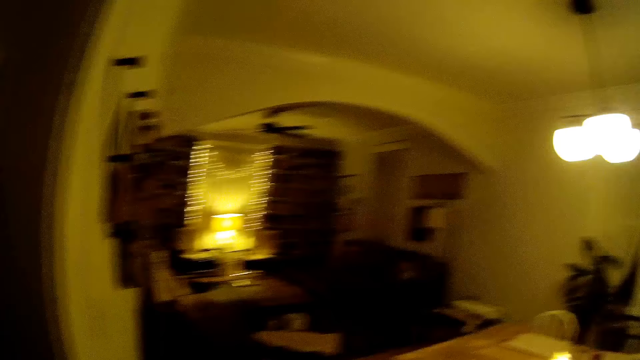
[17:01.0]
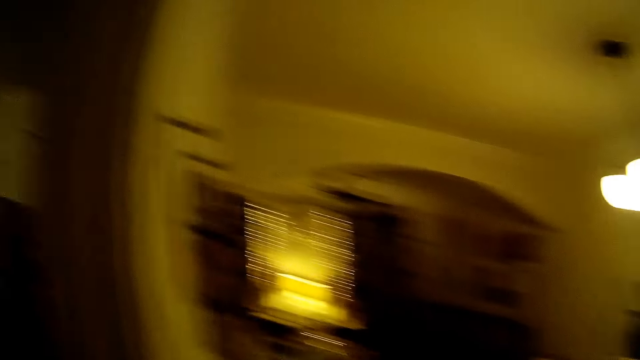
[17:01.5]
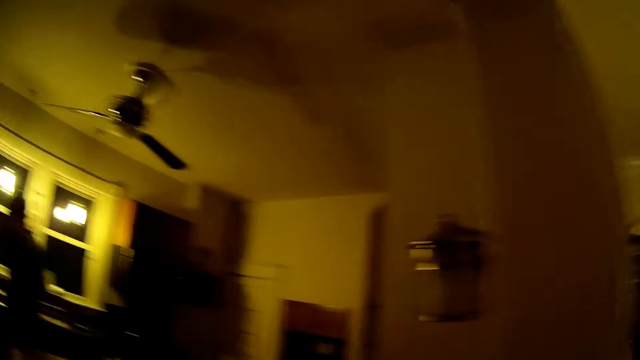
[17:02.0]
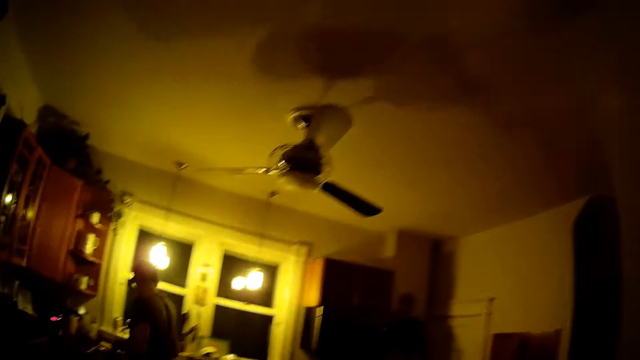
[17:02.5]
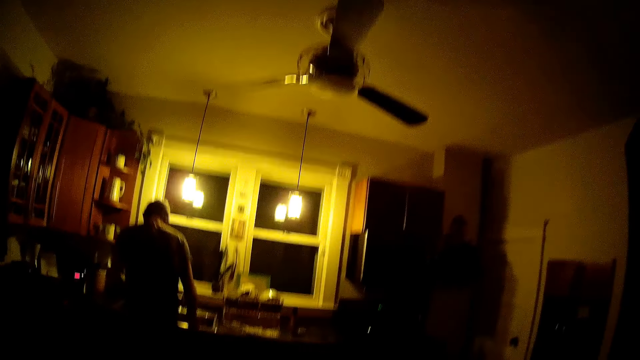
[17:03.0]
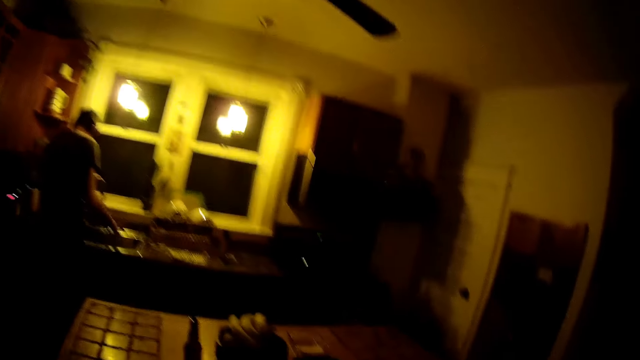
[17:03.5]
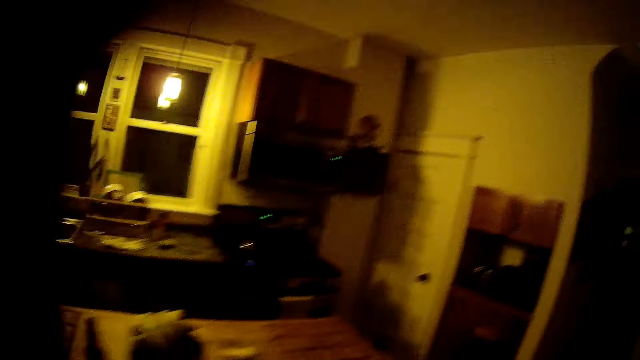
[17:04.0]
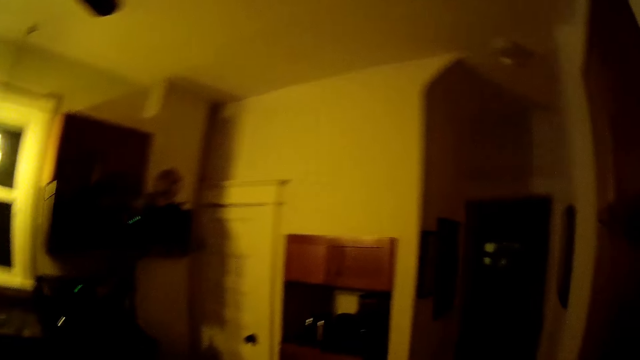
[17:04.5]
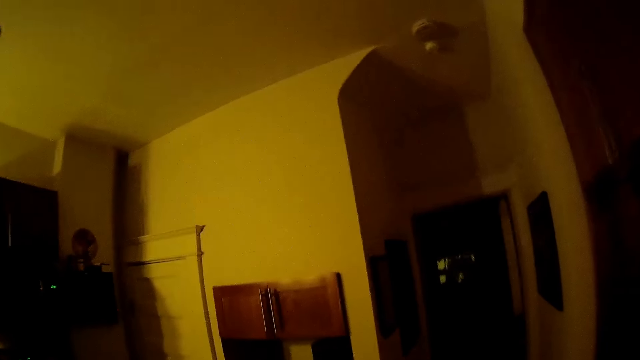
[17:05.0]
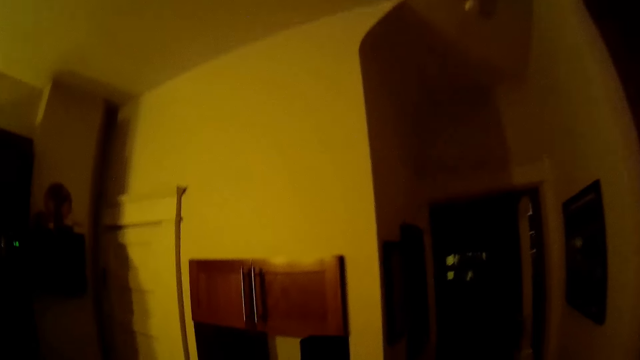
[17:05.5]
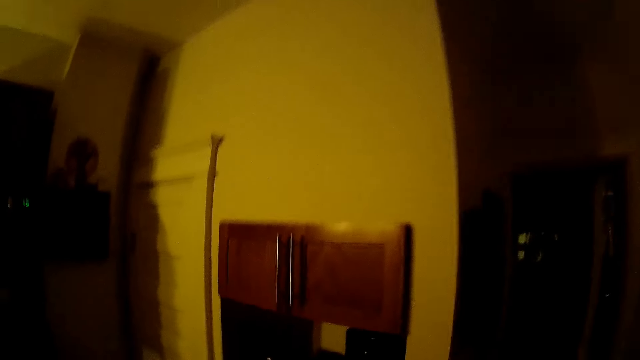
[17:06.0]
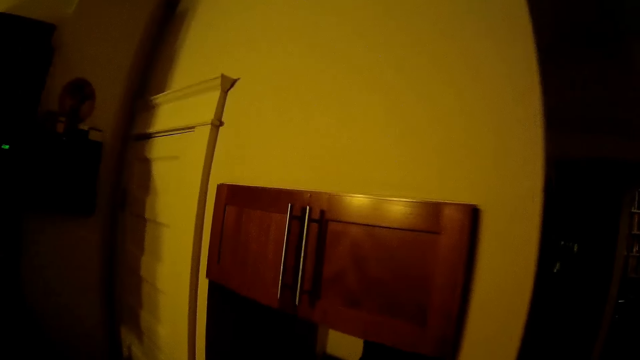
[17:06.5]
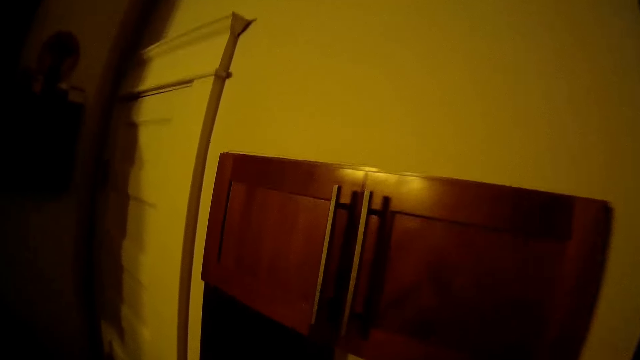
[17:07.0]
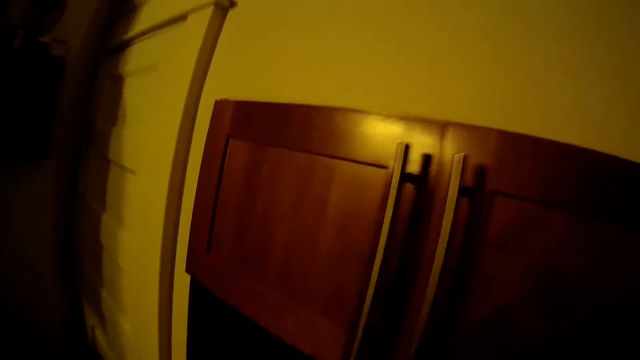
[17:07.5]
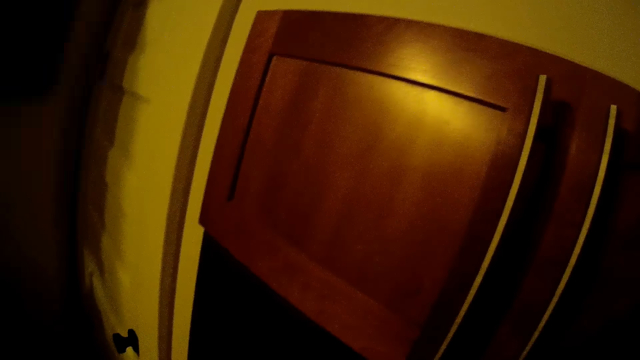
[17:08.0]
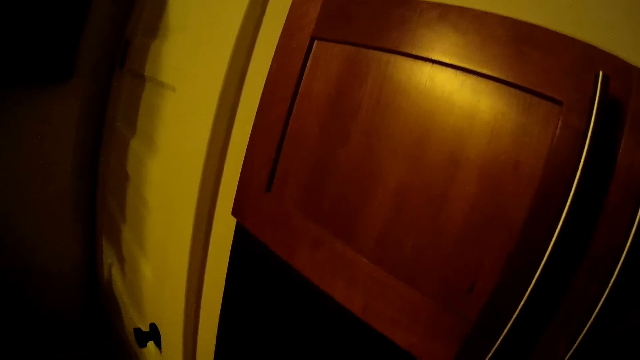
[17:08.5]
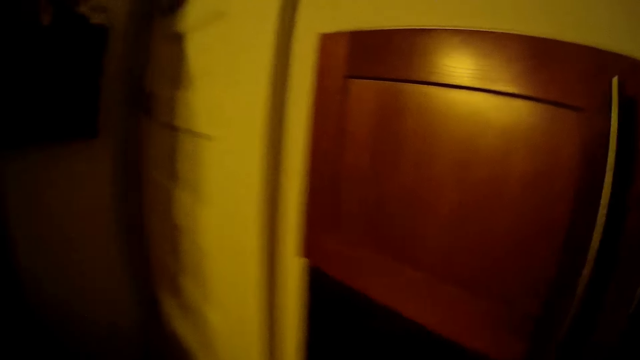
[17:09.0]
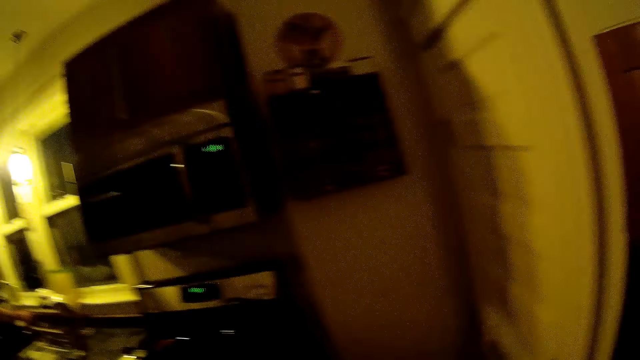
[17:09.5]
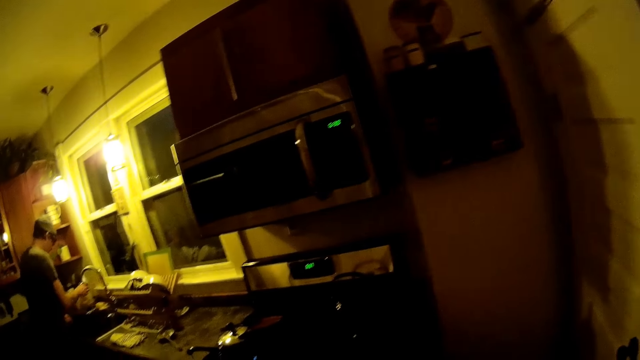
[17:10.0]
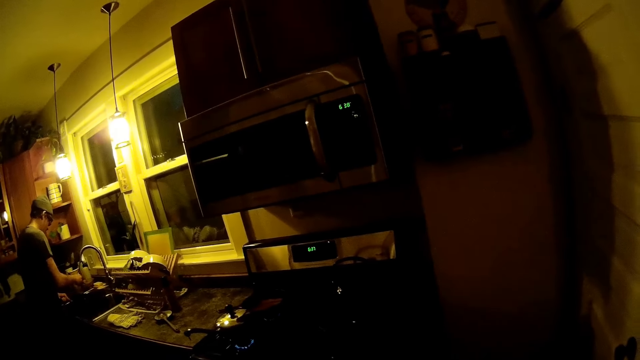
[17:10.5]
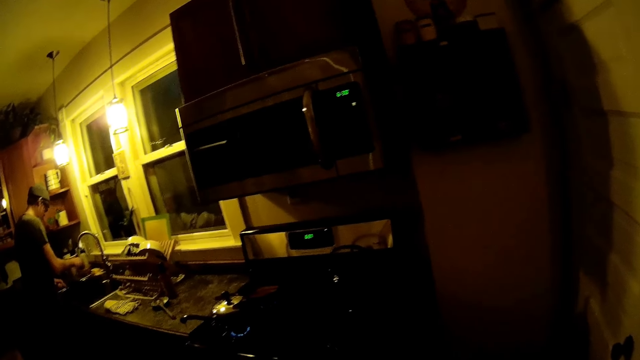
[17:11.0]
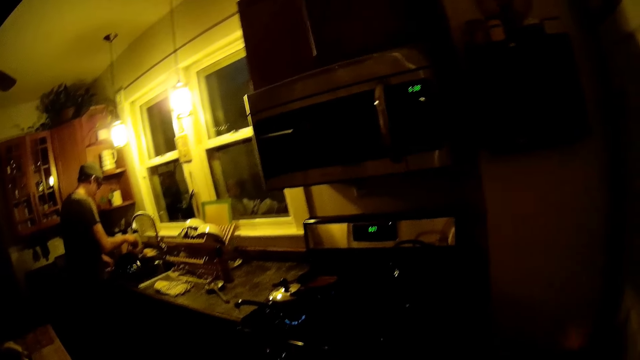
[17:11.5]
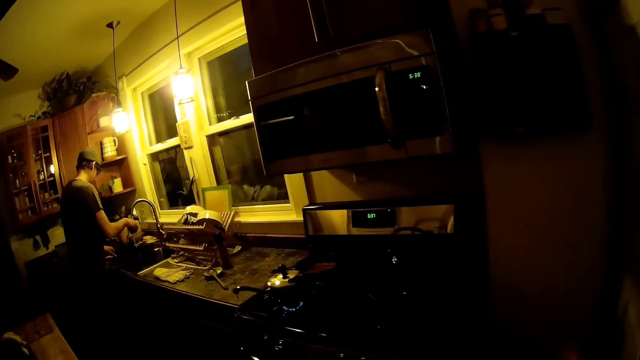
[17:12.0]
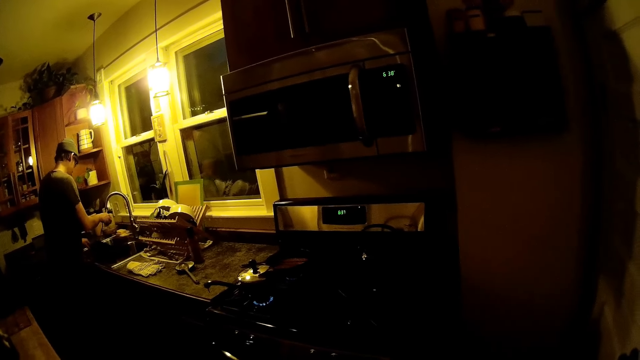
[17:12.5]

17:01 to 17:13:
The camera wearer walks from the parlor to the kitchen. She looks around. She wipes her face with her left hand. She waves her hand up and walks around. The man washes dishes in the kitchen sink with both hands under a tap by the kitchen sink.

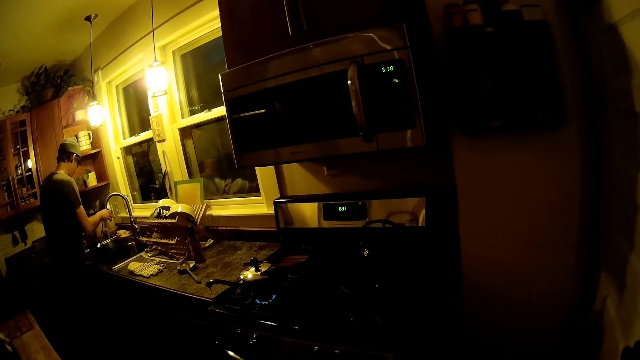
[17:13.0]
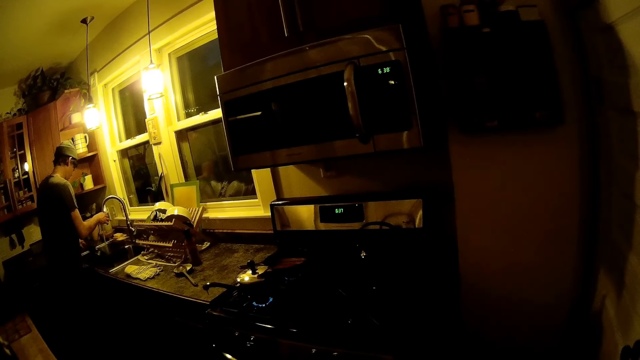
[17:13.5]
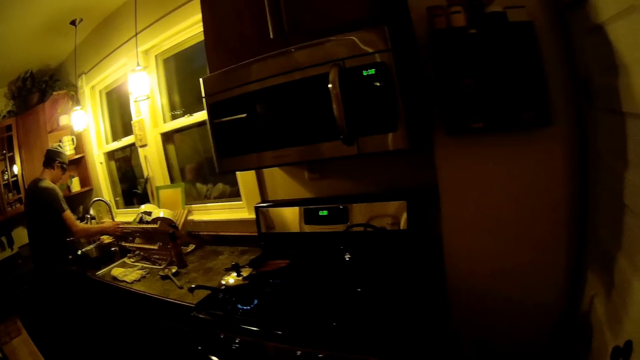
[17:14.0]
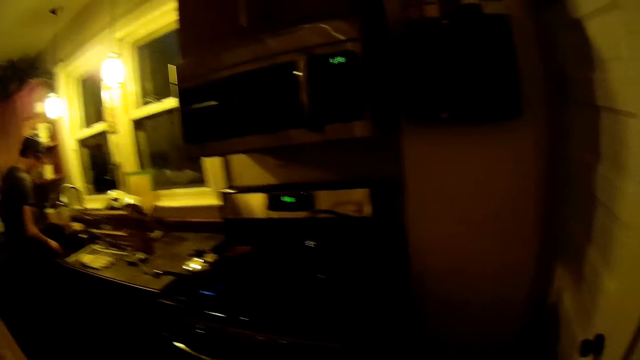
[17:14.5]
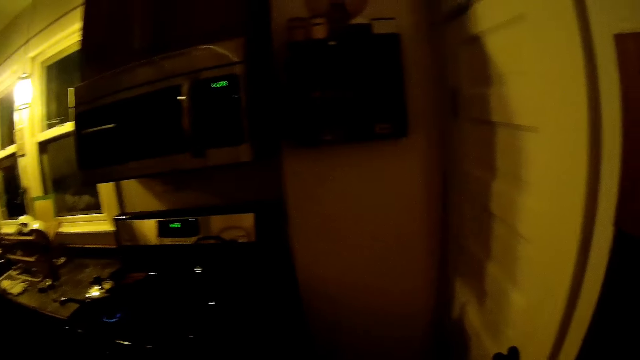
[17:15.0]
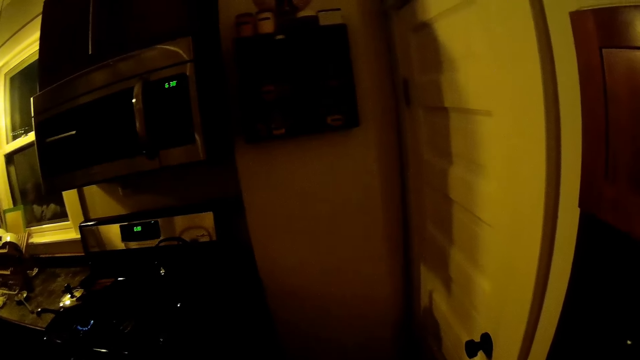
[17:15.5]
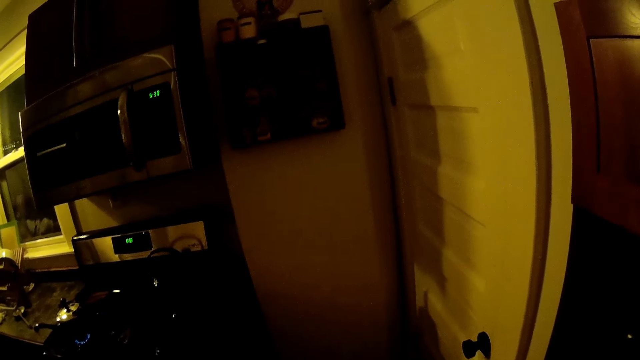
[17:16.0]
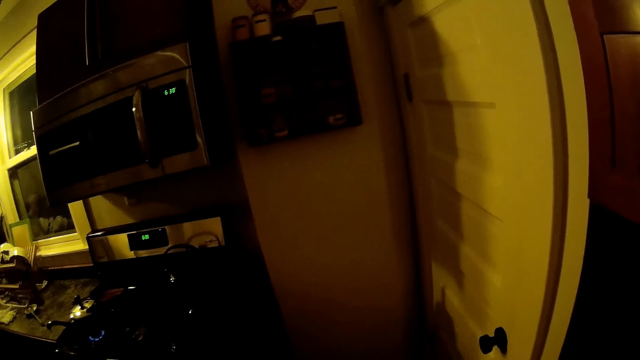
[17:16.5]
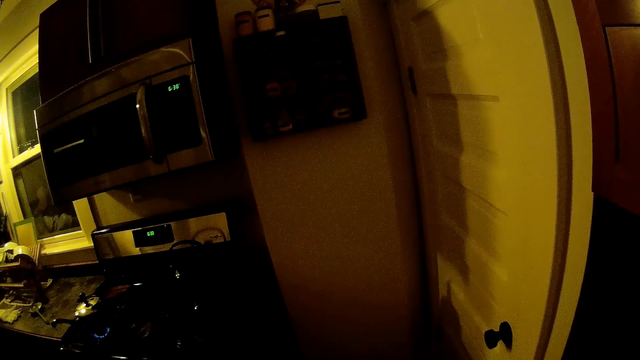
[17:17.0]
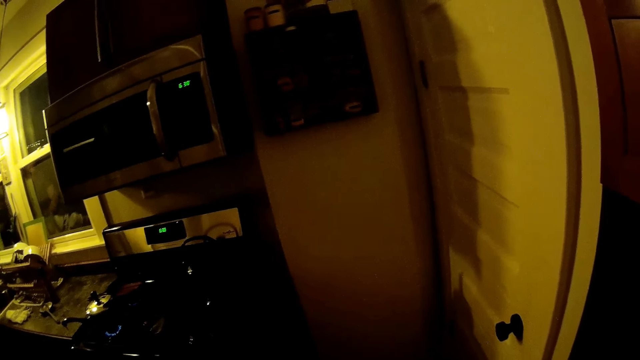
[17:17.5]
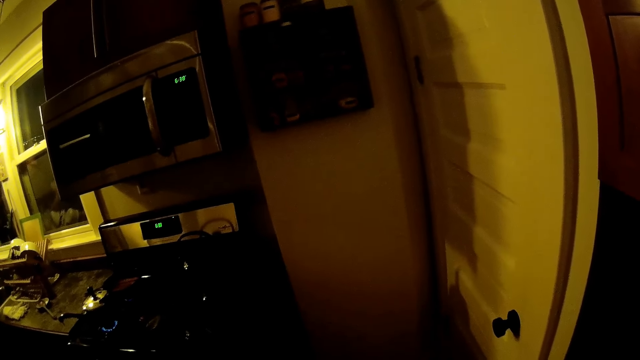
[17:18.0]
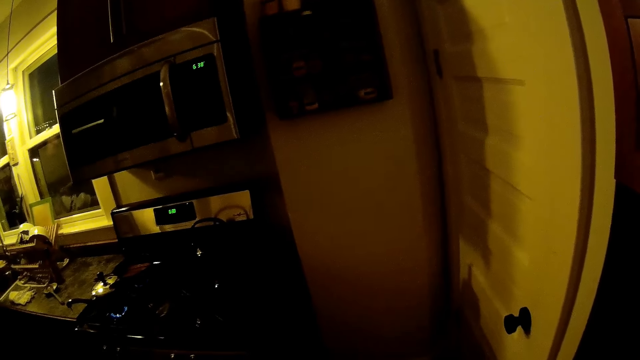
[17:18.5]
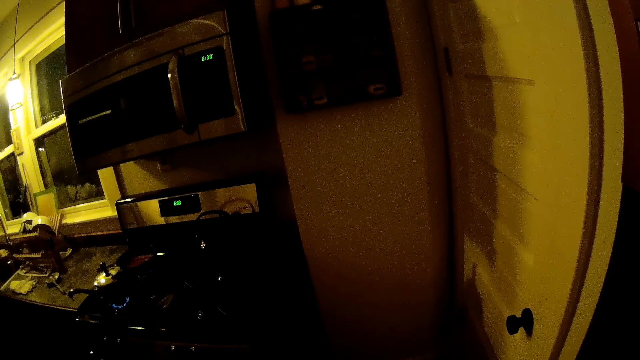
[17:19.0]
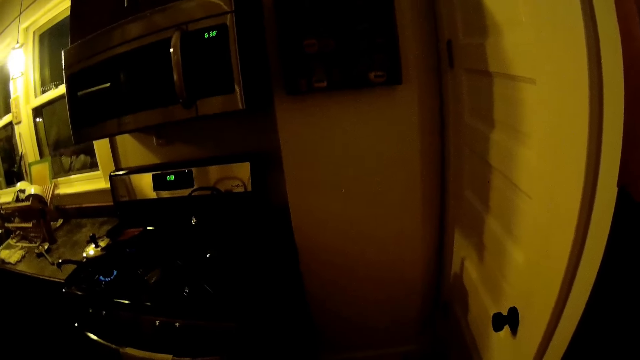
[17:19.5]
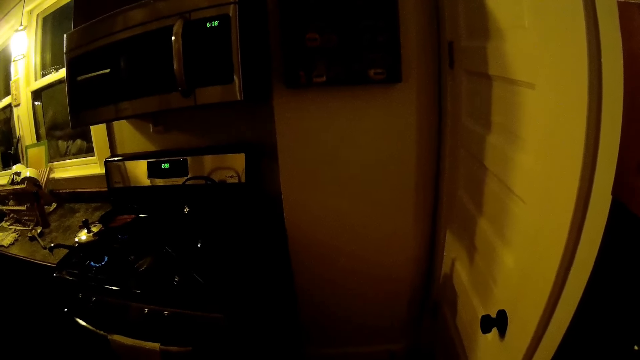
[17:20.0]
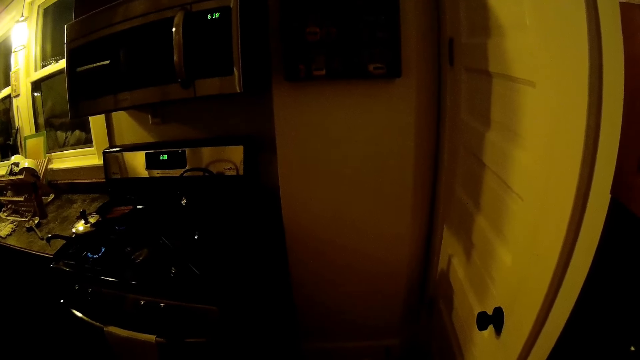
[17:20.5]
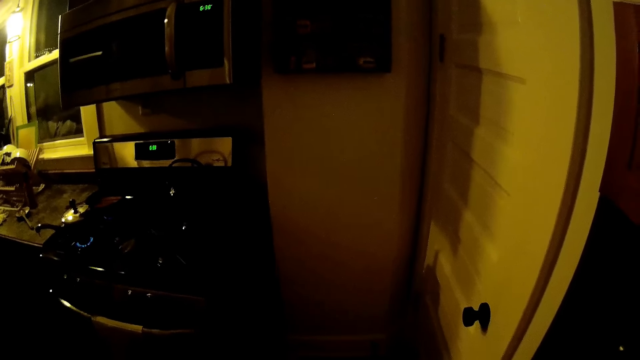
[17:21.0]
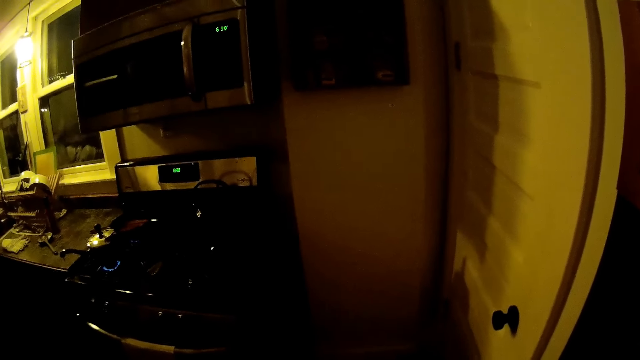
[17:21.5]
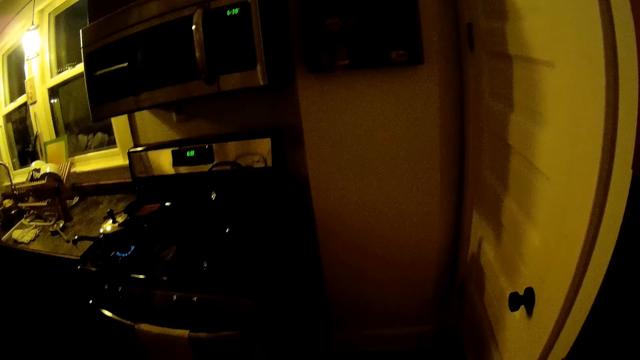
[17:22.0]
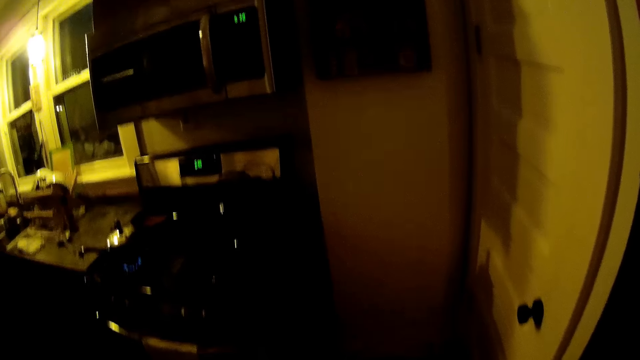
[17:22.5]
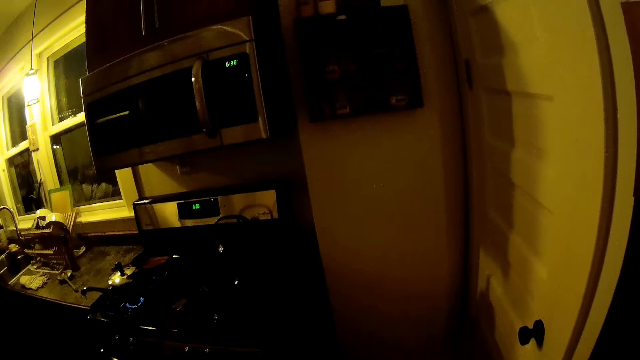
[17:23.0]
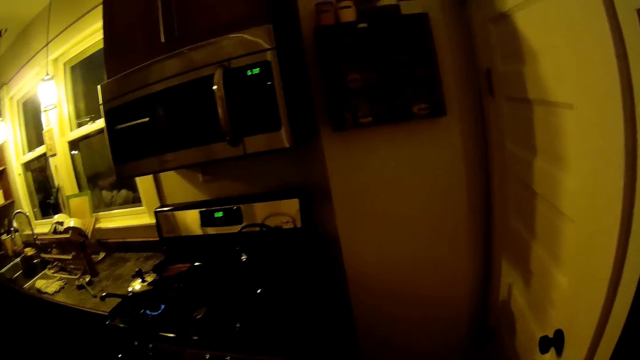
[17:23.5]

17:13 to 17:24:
The man turns off the tap by the kitchen sink with his right hand. The camera wearer interacts with the man in the kitchen. They talk to the man.
